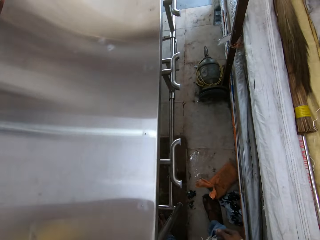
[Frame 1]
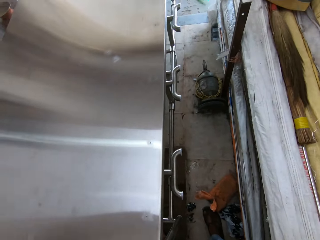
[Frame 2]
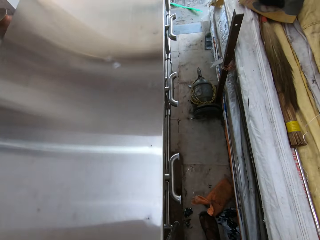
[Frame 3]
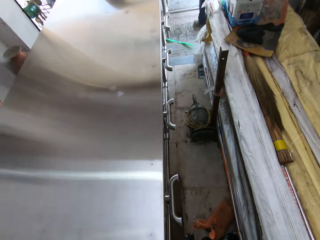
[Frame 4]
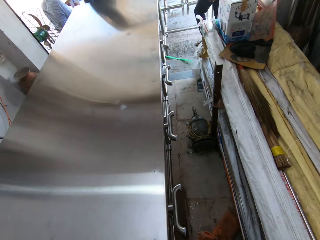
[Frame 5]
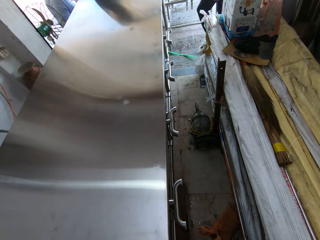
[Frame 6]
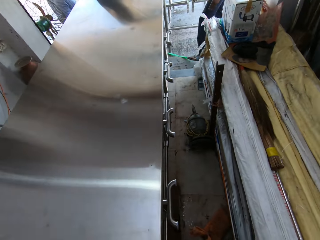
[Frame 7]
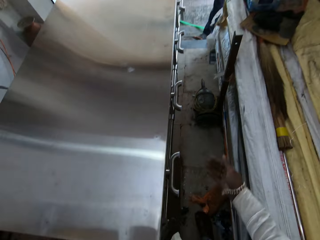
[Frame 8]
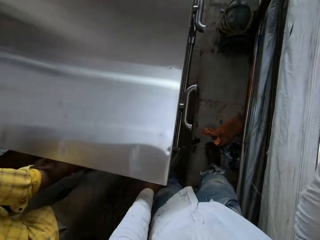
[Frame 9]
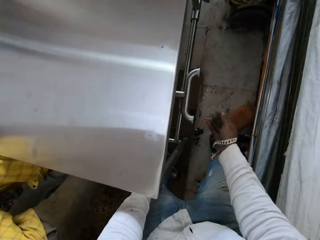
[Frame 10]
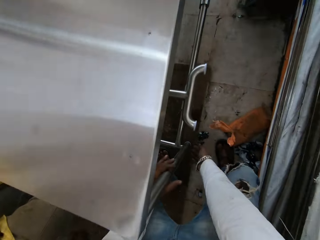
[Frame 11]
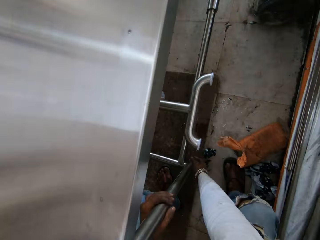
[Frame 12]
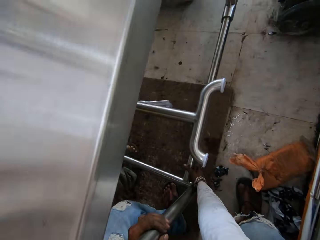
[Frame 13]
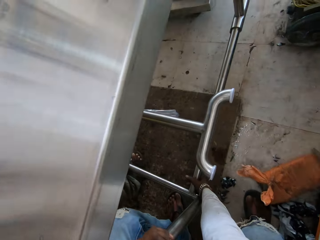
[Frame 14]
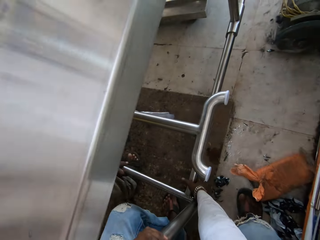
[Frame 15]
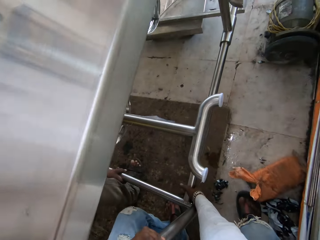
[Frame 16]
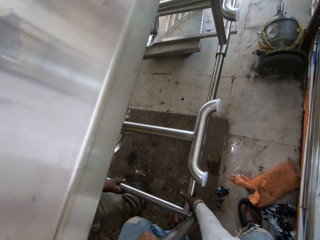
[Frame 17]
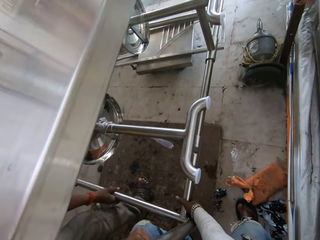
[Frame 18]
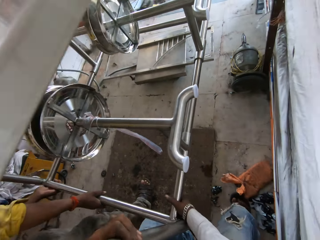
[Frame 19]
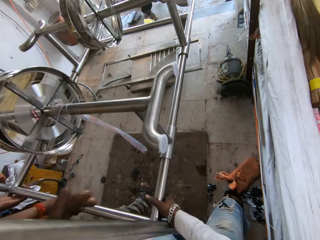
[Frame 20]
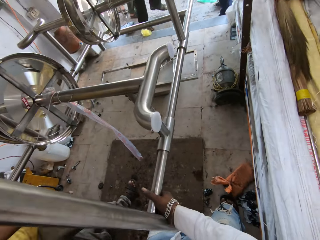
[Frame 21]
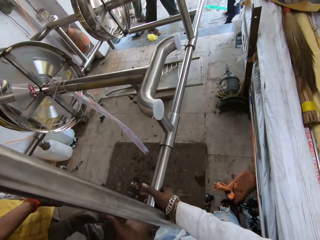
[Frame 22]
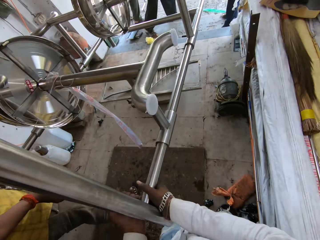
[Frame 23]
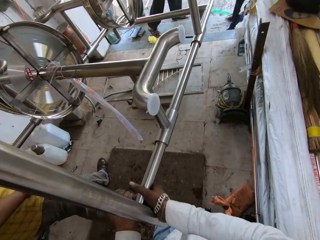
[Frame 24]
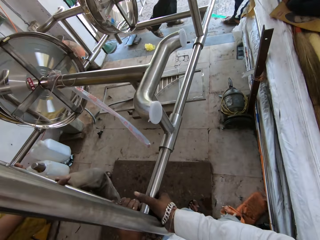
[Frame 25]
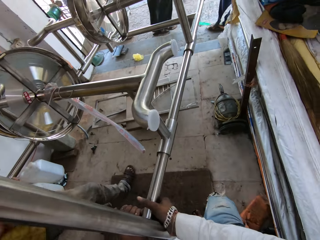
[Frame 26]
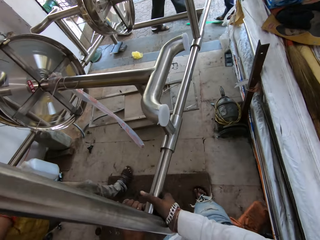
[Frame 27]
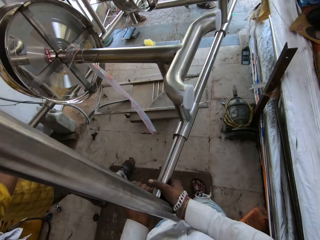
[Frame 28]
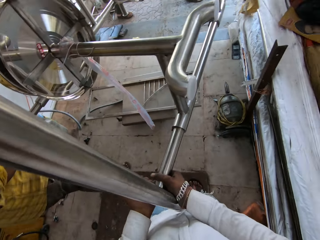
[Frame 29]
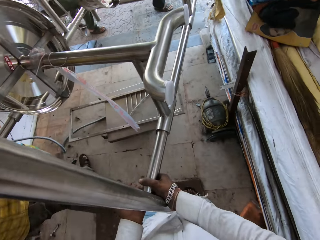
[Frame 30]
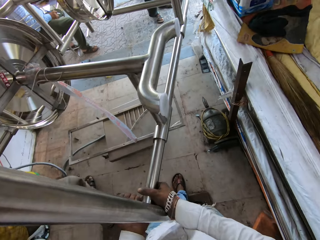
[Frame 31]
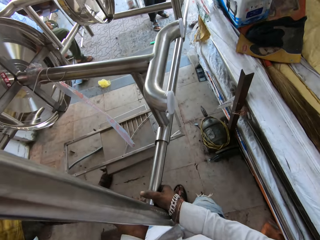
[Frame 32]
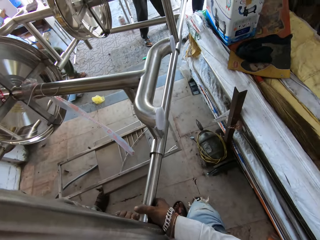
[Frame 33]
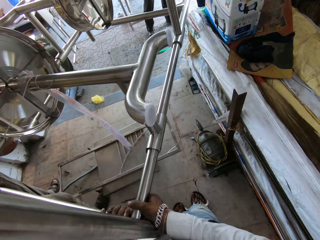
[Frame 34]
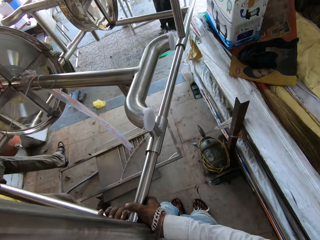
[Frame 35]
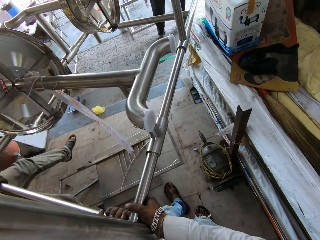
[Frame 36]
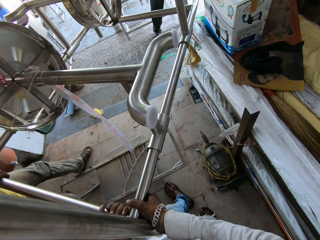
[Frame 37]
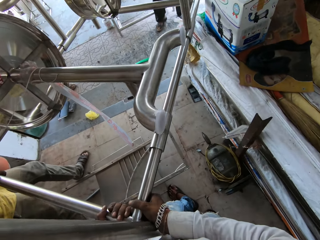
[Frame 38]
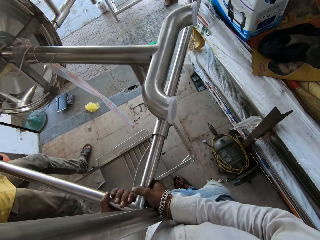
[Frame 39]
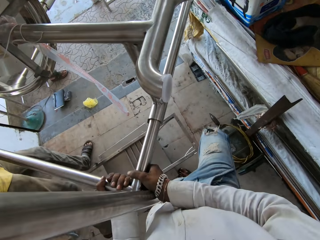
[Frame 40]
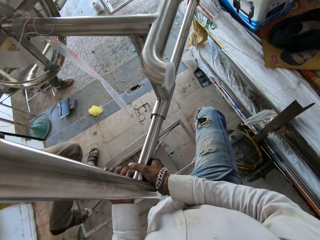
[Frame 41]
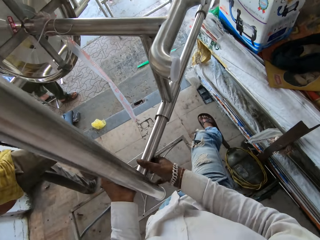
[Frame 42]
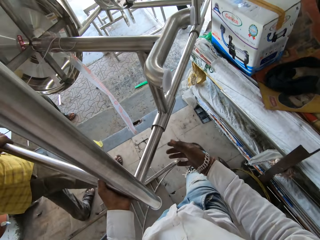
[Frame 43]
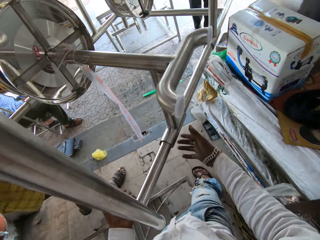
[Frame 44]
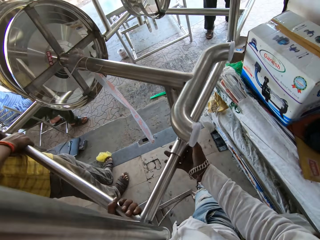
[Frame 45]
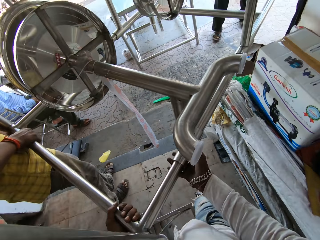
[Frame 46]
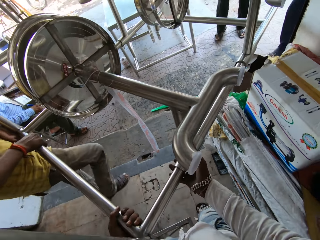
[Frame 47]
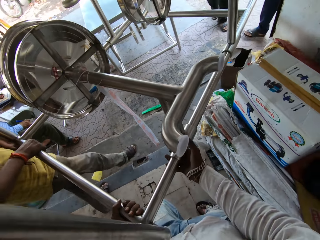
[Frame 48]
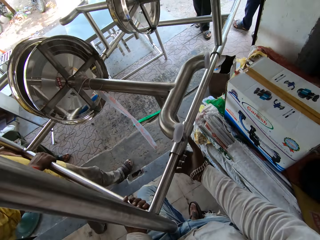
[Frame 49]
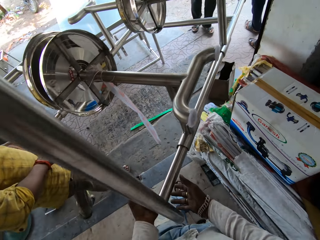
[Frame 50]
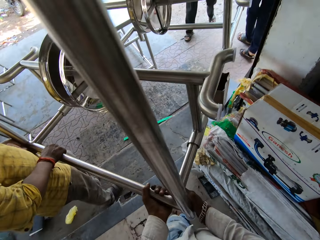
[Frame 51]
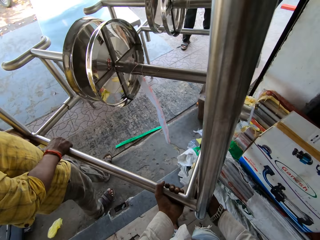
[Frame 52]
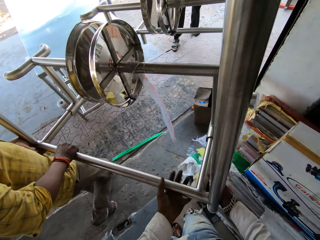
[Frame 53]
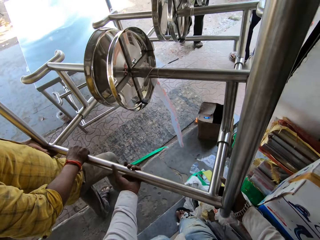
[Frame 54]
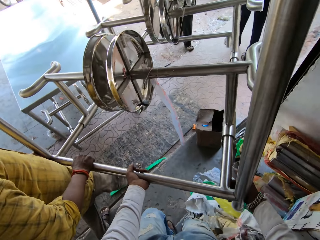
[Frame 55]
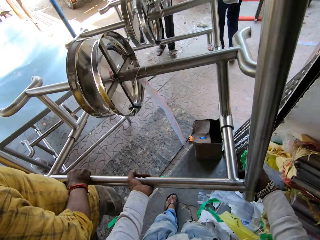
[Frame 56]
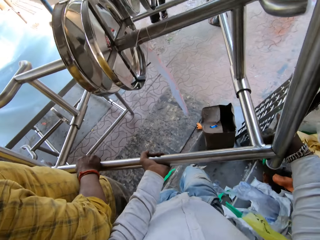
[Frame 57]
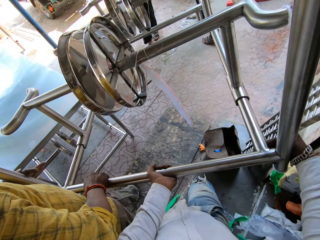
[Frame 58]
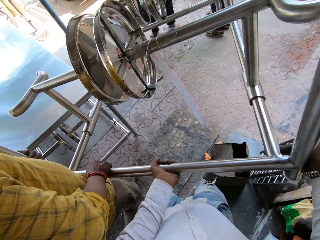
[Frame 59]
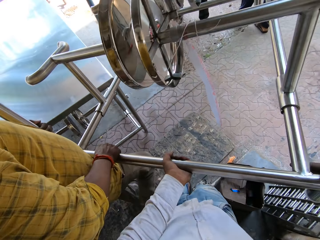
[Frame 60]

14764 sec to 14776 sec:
A man carries a table. The camera wearer checks the table. They carry the table. They lift up the table. Another man lifts up the table. Another man carries the table. The second man carries the table. The camera wearer carries the table.

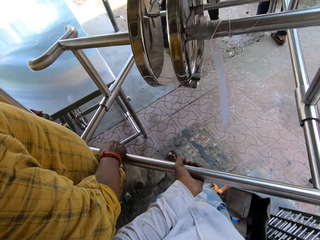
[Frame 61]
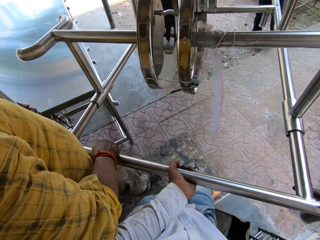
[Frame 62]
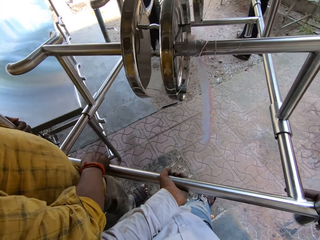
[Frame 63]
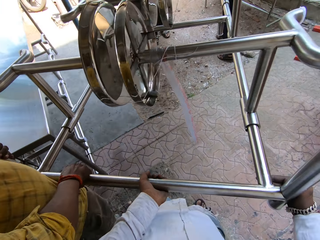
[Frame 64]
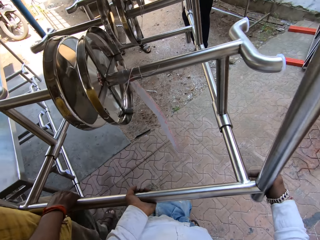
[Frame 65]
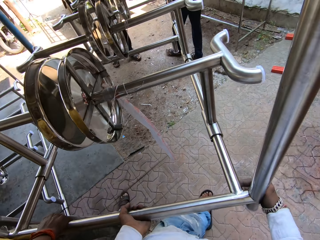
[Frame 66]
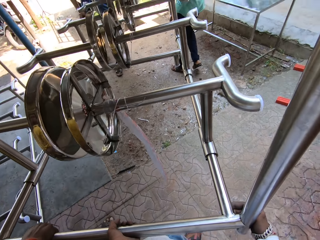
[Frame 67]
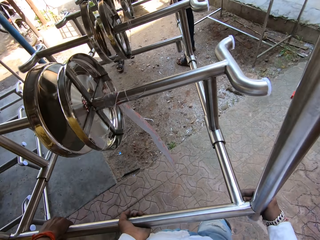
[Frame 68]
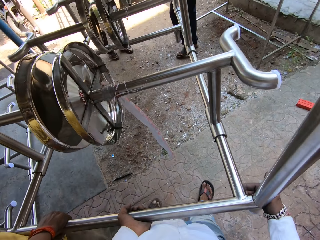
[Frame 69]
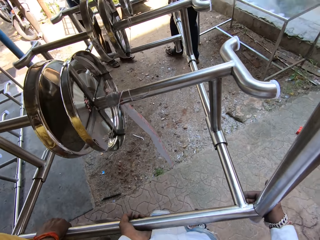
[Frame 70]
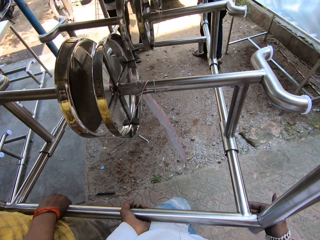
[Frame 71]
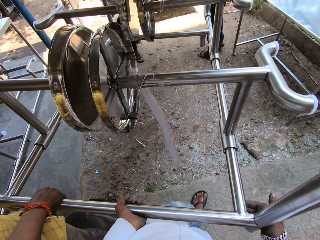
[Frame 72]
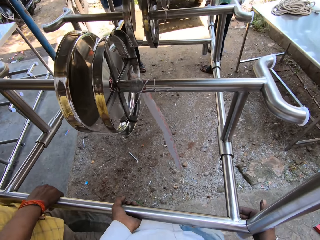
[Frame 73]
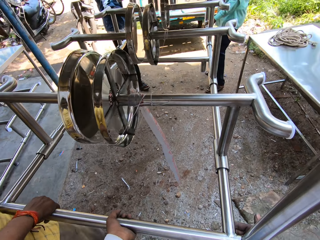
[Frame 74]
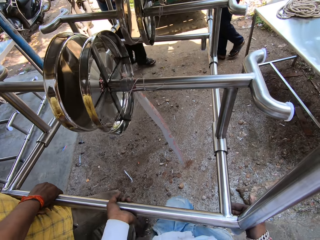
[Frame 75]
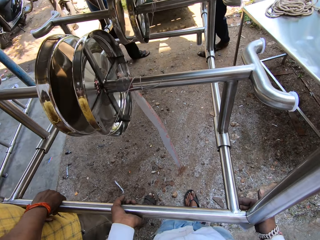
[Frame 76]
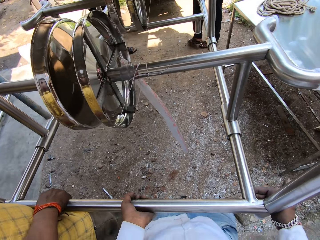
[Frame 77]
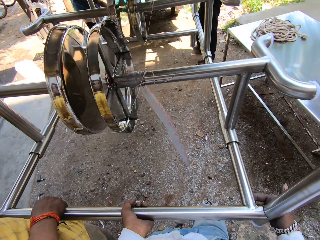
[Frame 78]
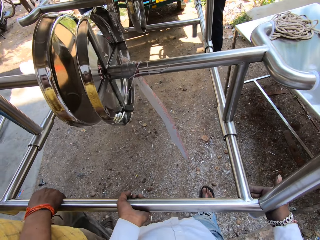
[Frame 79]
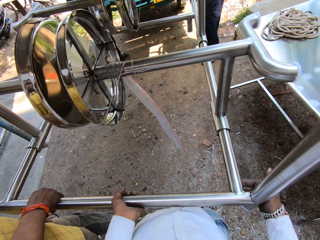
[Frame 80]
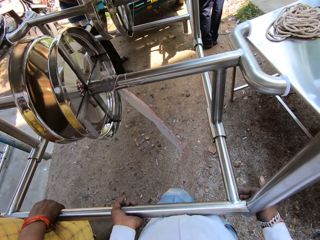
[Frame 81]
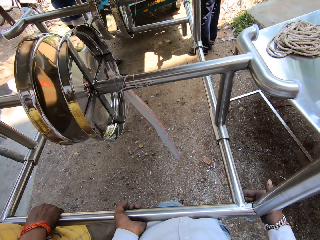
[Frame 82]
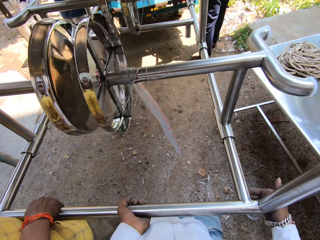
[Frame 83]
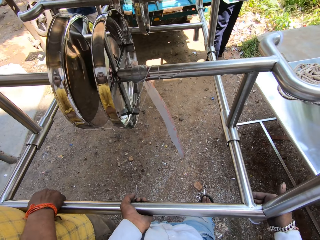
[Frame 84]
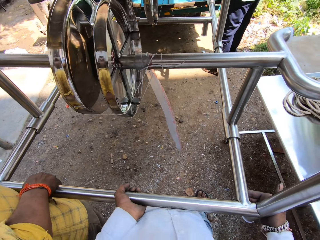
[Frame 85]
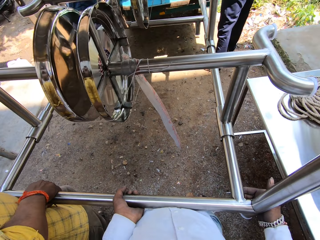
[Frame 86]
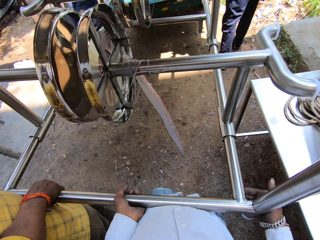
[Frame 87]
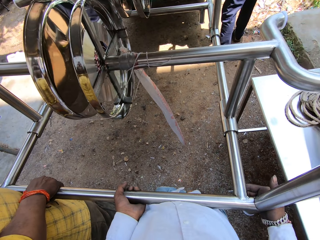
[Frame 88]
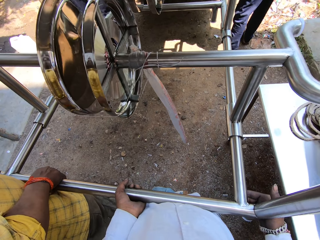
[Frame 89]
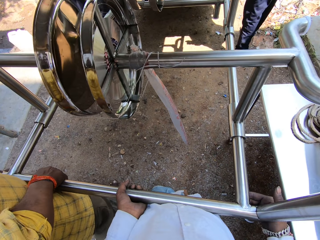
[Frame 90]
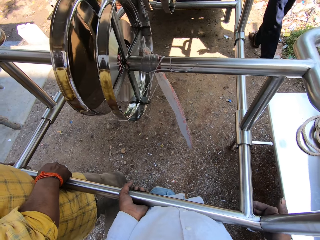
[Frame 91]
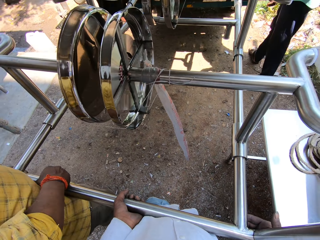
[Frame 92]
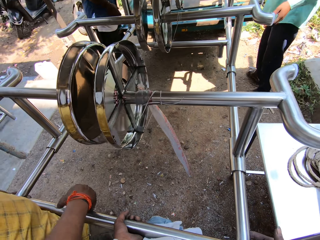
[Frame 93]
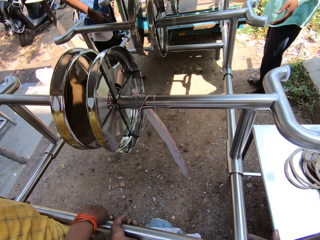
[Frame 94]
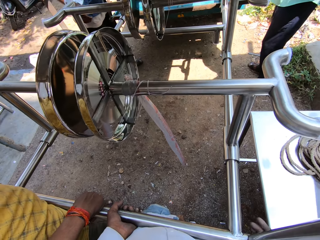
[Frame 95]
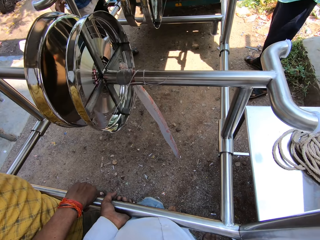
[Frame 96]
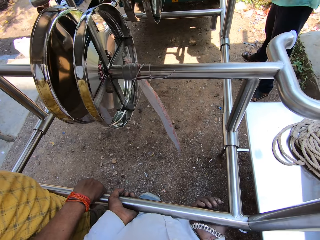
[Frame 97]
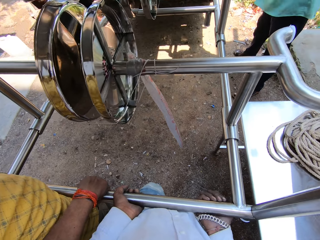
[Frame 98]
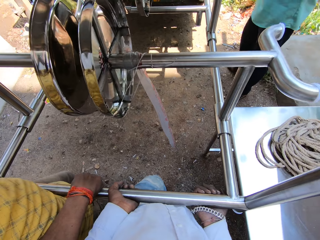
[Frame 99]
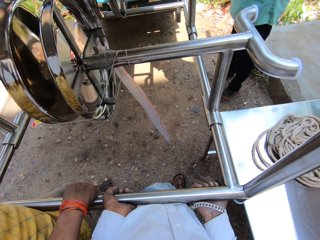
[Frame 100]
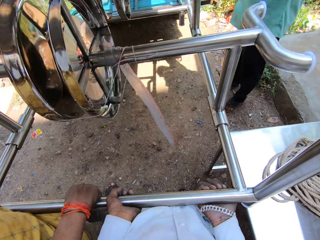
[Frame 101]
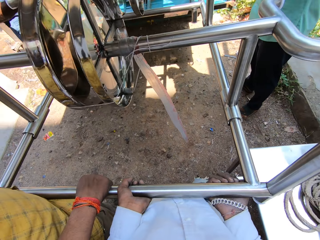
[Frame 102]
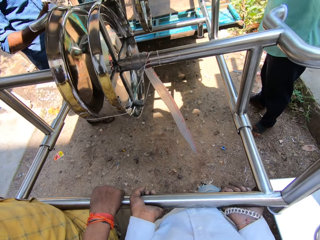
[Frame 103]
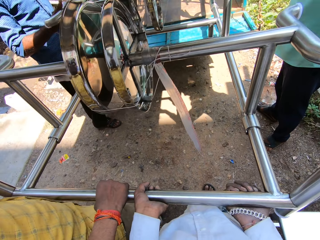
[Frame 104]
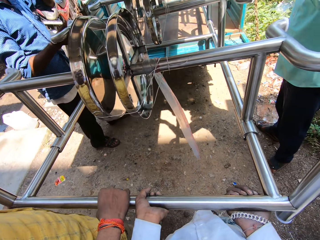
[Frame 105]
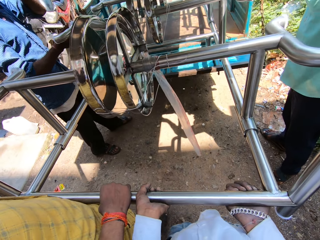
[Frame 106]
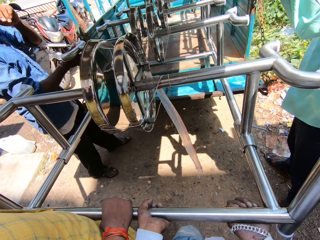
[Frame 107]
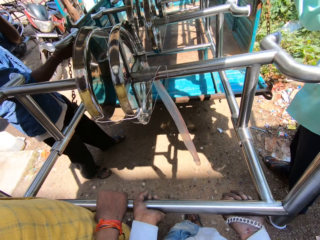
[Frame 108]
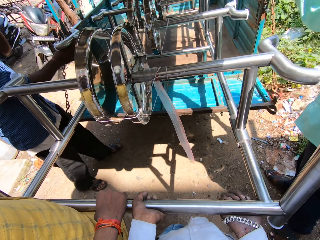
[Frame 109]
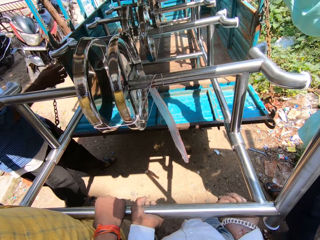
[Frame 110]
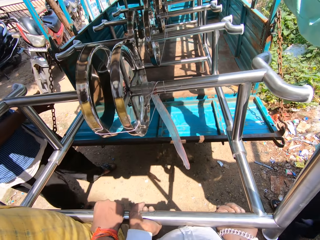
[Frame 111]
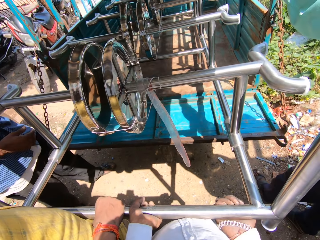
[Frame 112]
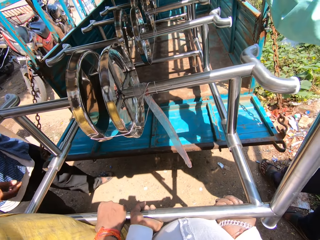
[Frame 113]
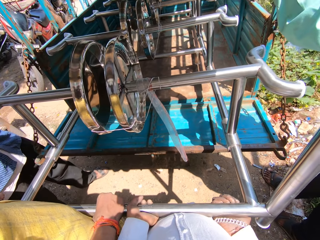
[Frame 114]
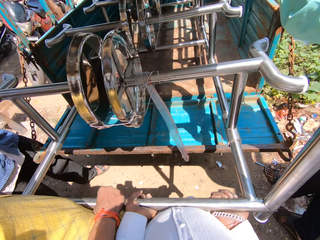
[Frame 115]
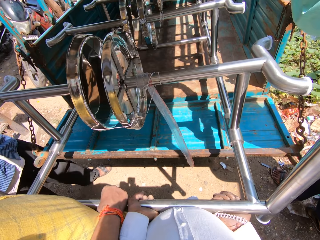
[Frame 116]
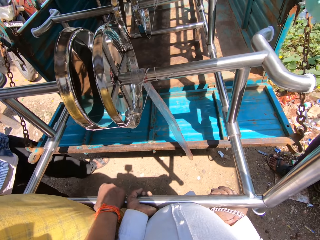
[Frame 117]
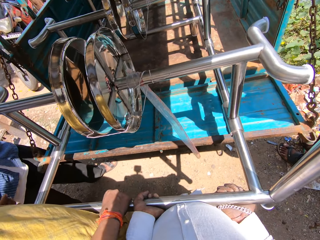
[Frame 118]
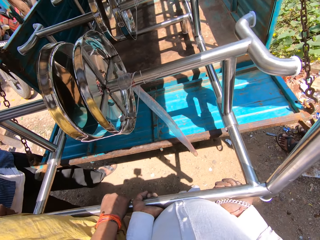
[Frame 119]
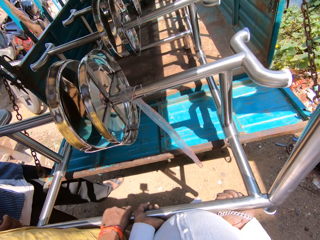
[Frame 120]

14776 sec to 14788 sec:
The camera wearer puts the table in the truck. A man puts the table on the vehicle. Another man puts the table in the truck. Another man puts the table on the truck.
